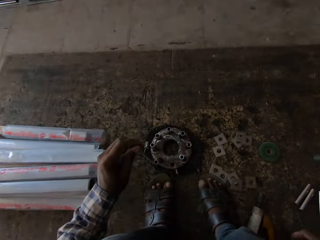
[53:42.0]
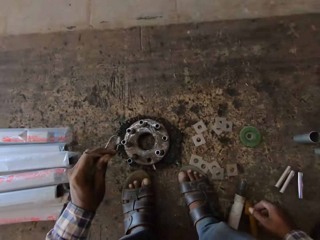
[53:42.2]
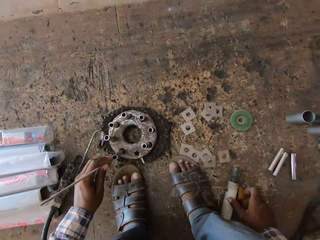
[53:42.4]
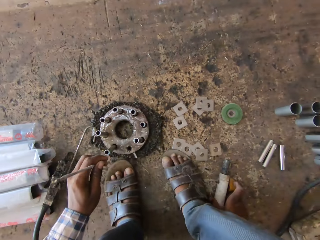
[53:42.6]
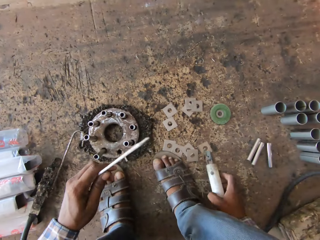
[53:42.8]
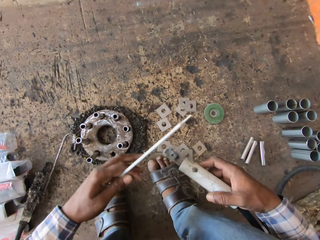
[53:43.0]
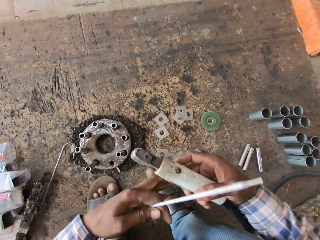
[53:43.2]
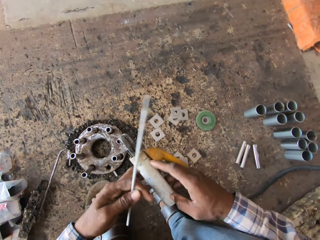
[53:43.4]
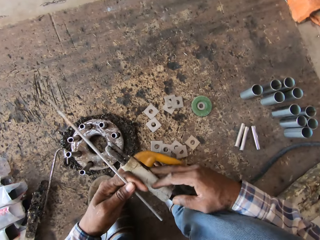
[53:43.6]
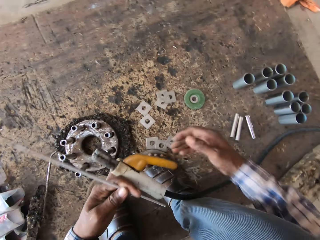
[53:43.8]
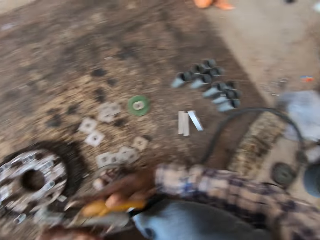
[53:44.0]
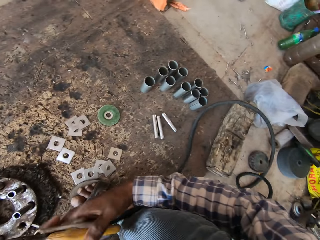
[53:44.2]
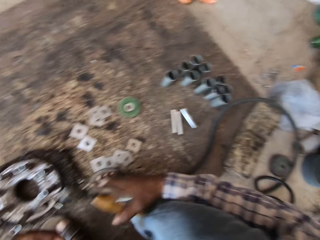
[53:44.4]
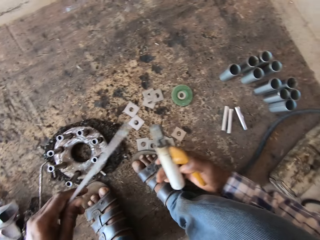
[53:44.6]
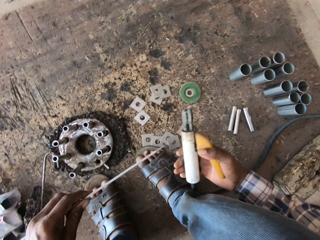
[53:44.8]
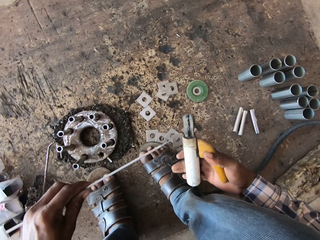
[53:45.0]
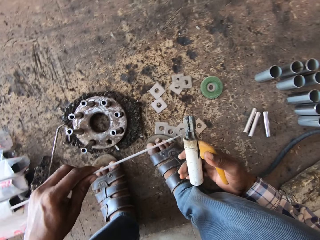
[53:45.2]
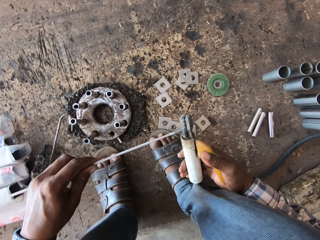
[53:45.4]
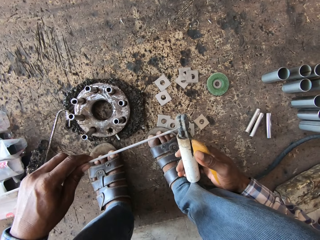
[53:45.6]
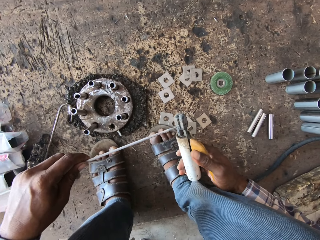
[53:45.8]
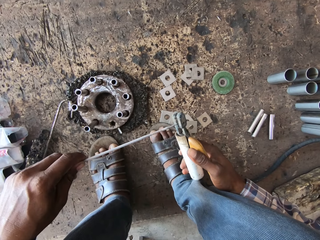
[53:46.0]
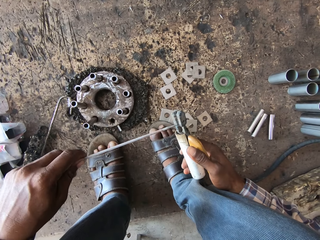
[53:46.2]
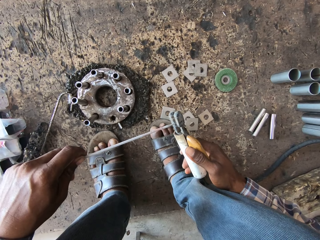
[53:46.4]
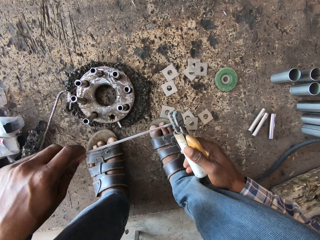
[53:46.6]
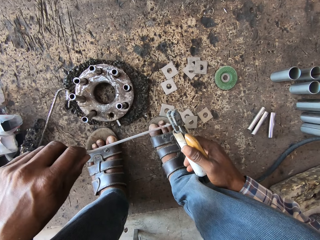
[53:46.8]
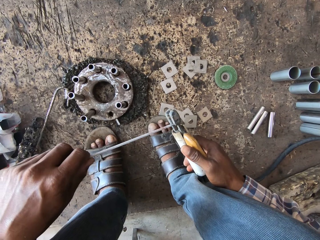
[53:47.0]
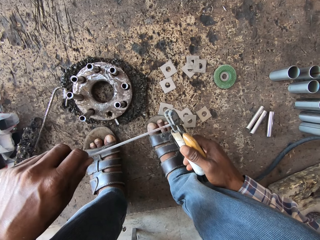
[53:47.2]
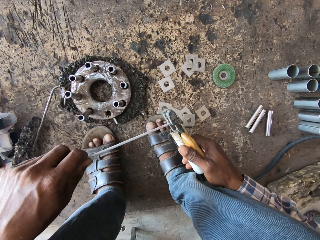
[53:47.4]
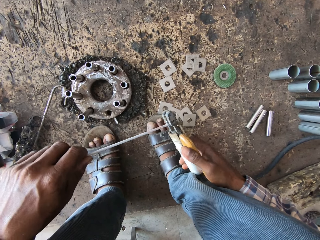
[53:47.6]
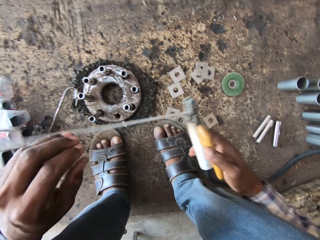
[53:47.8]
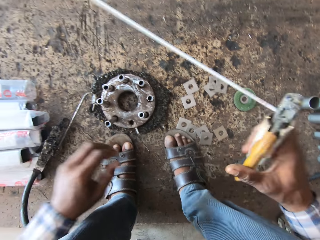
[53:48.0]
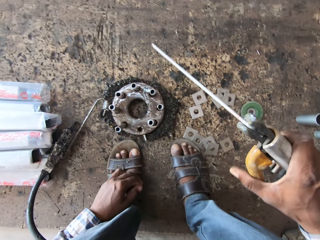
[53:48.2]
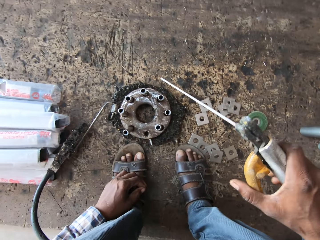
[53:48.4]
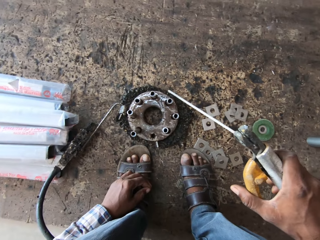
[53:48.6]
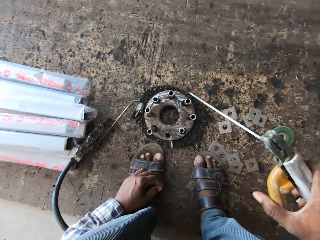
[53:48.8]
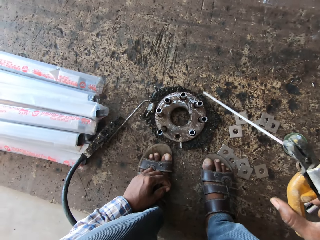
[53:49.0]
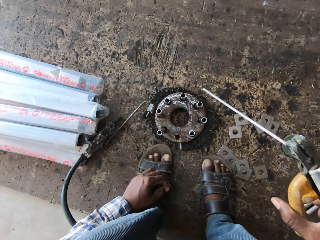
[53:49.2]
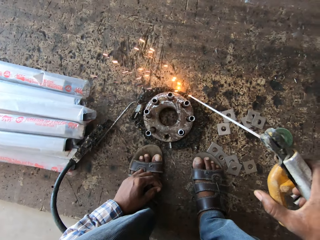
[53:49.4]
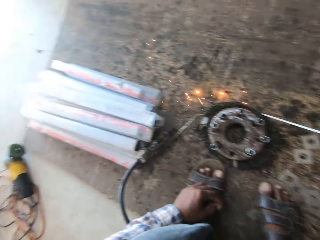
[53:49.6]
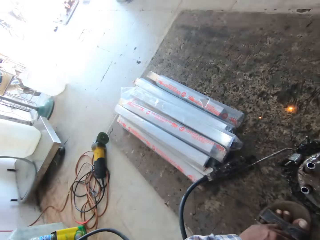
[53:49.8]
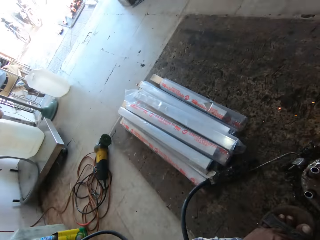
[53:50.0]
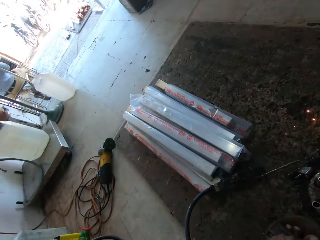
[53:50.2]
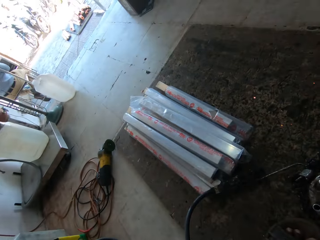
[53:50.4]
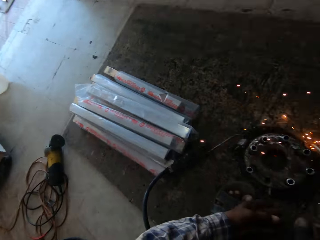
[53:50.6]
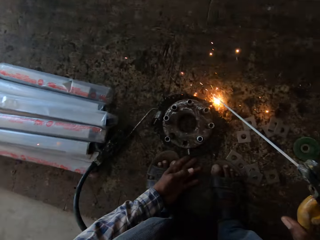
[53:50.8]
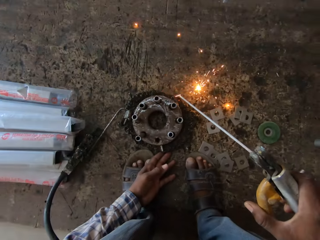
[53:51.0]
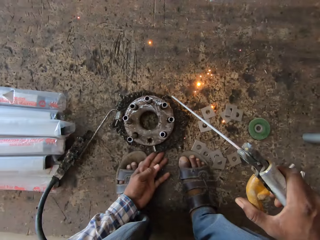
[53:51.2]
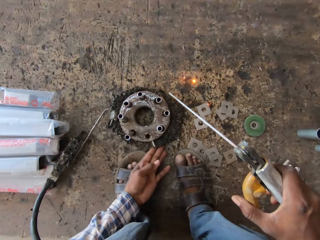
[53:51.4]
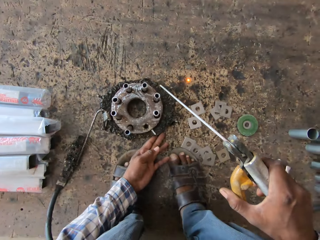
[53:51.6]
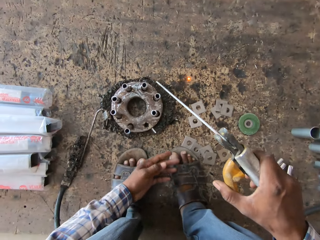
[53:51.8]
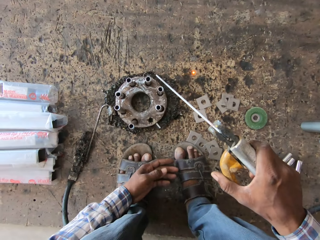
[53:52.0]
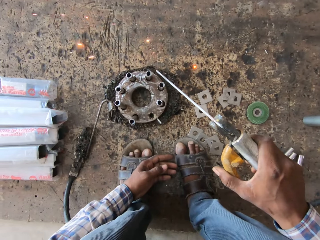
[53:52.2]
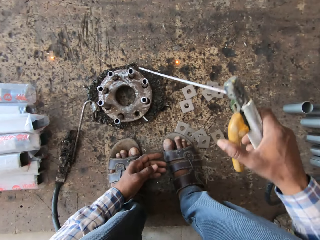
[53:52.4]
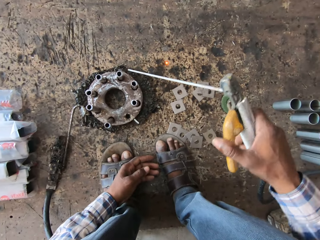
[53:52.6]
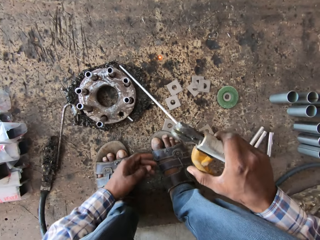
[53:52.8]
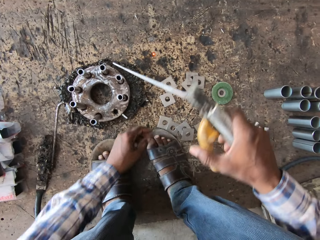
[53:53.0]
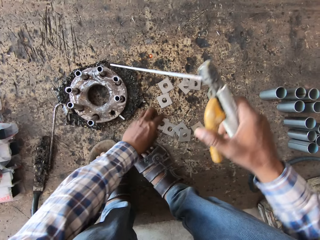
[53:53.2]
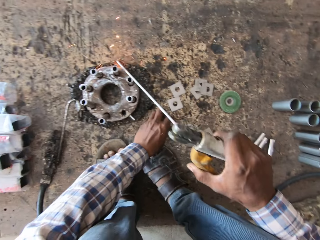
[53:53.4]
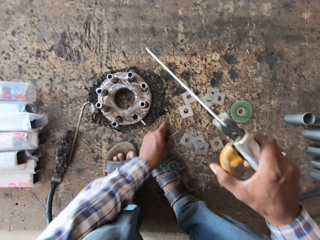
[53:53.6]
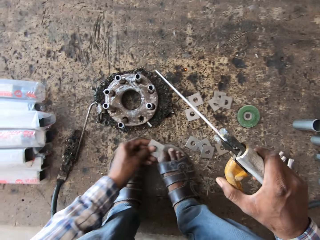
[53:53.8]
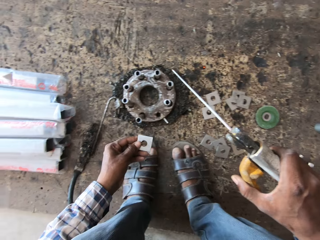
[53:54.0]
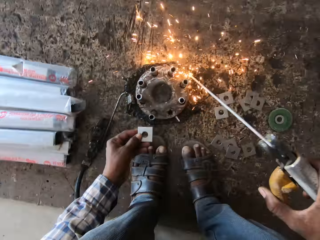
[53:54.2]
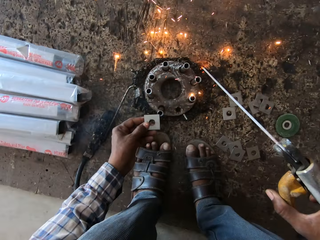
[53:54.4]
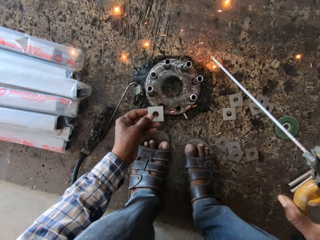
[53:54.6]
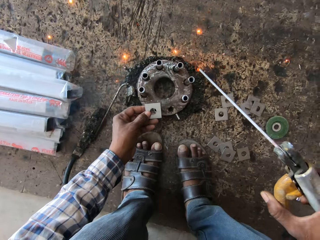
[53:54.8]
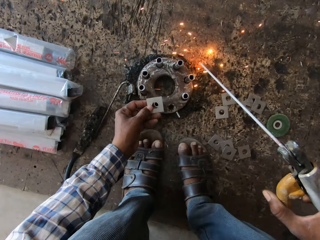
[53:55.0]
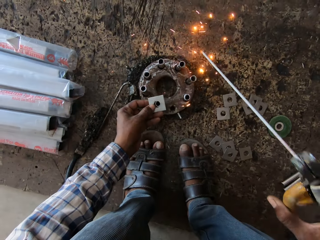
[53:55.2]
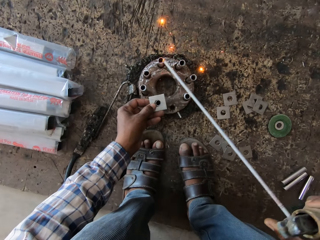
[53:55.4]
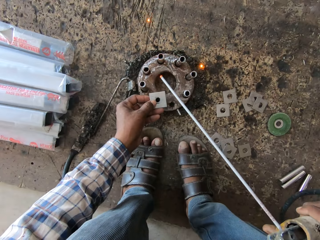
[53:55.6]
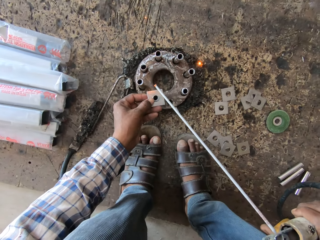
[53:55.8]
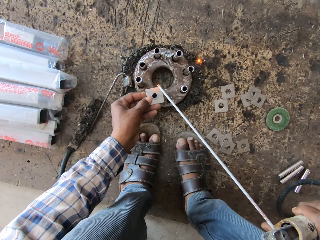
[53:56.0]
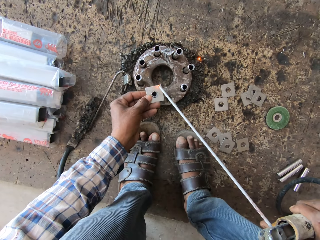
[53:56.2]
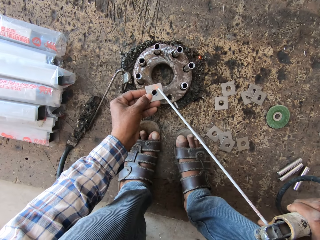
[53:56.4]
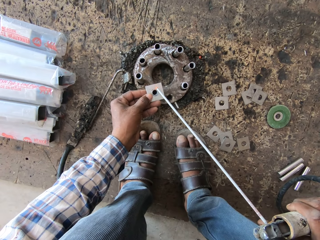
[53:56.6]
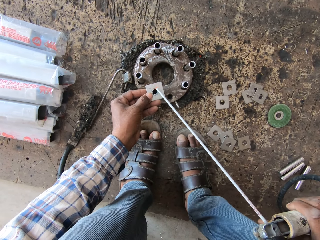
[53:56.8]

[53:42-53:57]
The camera wearer clamps the electrode with the electrode holder in his right hand. He touches the rim with the electrode in his right hand. He welds. He moves the rim on the floor with his left hand. He picks the metal plate from the floor with his left hand. He welds the metal plate on the metal rod with the electrode holder in his right hand.

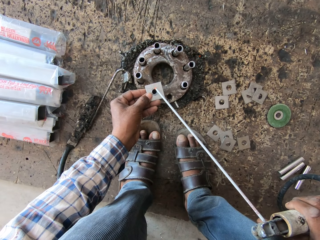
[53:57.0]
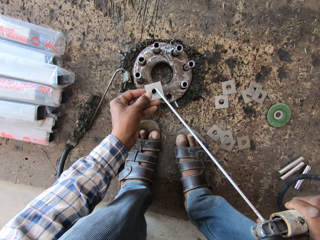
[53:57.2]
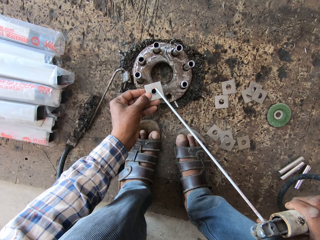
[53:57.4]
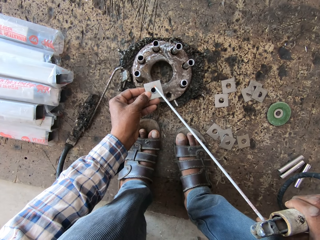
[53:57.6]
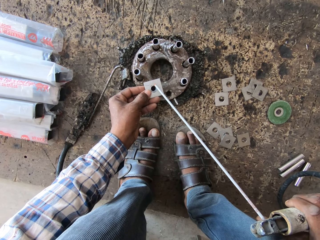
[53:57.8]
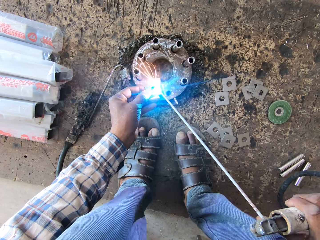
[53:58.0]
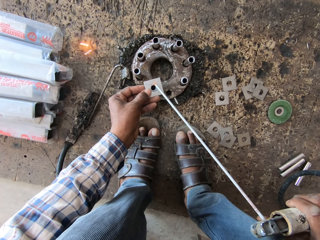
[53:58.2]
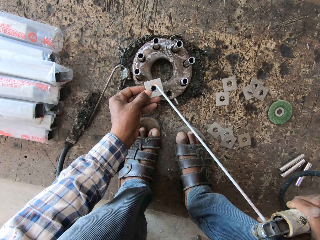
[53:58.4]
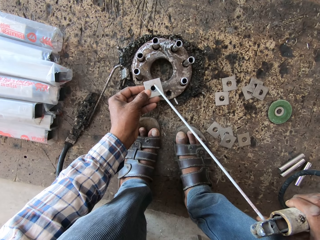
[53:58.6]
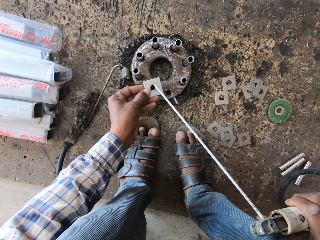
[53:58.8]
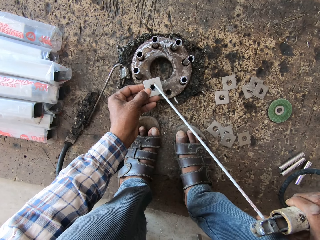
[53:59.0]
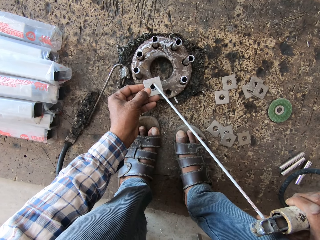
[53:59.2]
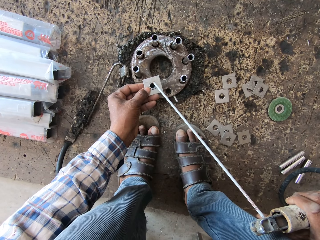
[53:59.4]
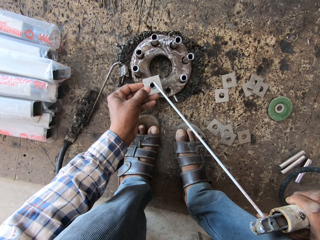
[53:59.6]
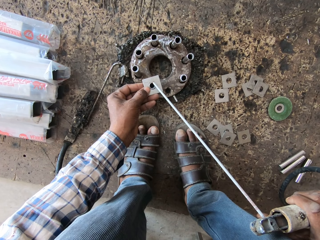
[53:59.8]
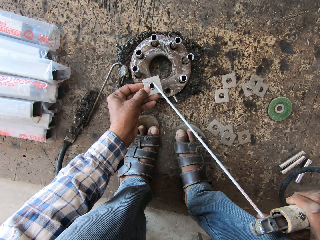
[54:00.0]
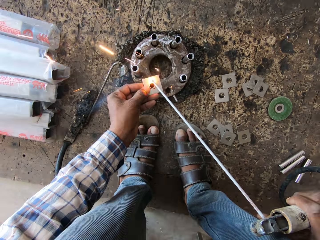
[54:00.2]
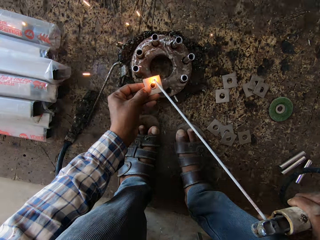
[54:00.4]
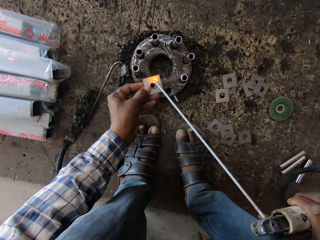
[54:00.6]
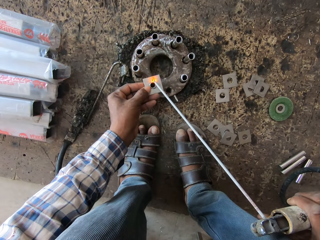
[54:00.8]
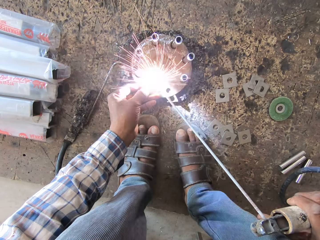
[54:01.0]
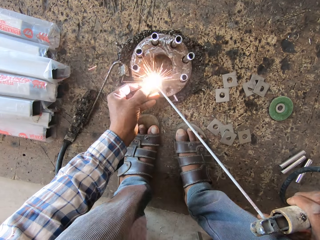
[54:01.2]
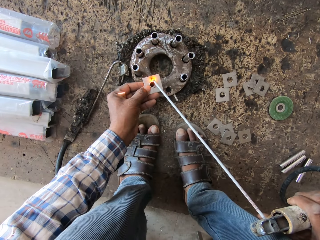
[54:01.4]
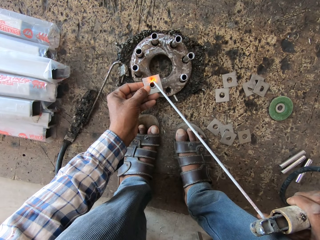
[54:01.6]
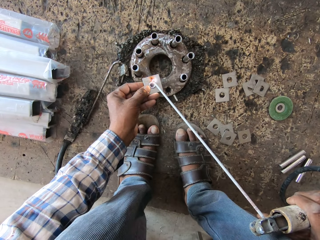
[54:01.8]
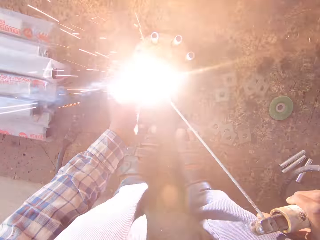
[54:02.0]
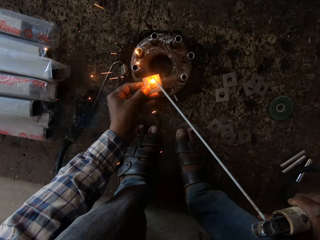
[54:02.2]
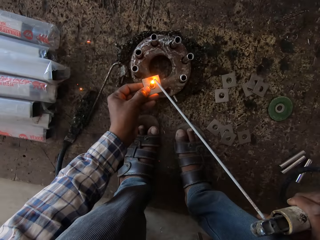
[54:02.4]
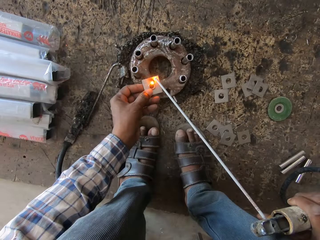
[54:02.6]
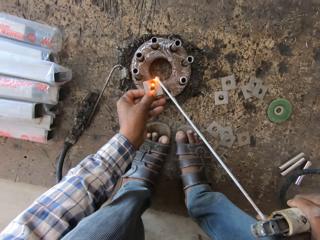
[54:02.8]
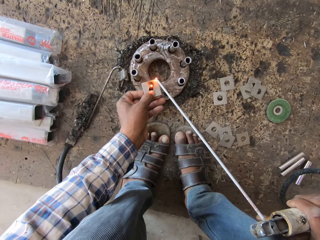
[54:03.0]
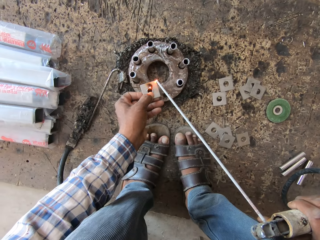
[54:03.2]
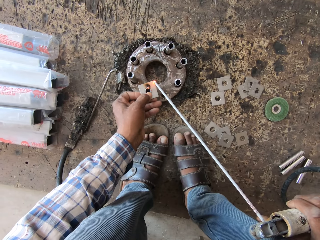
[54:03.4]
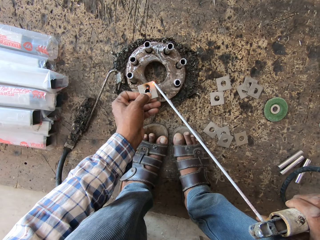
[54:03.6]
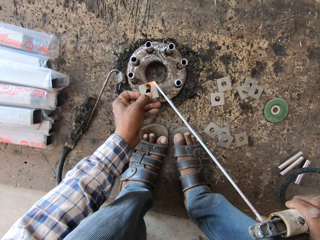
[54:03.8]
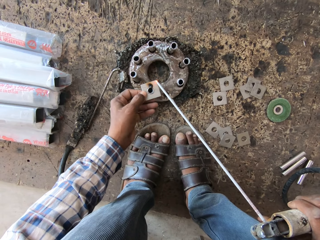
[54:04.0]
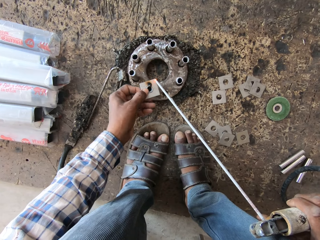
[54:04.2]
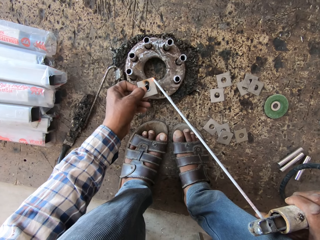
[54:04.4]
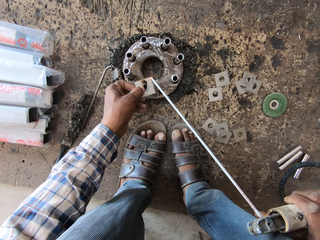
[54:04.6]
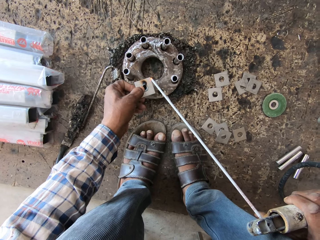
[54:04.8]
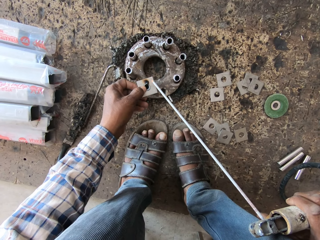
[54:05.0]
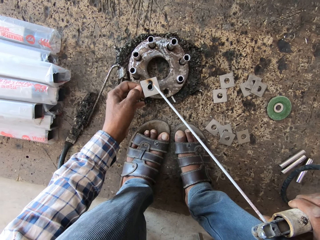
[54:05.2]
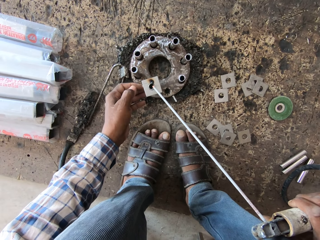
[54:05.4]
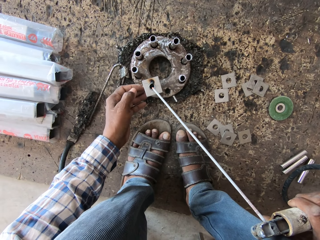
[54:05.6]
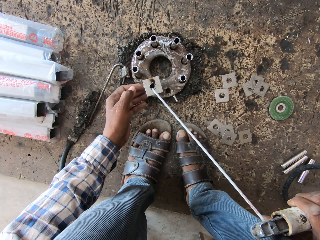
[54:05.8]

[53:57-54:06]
The camera wearer welds.
